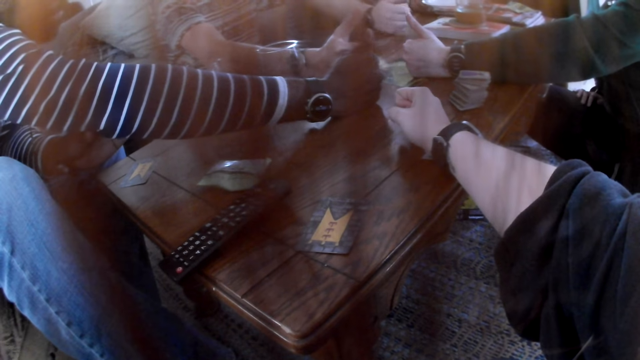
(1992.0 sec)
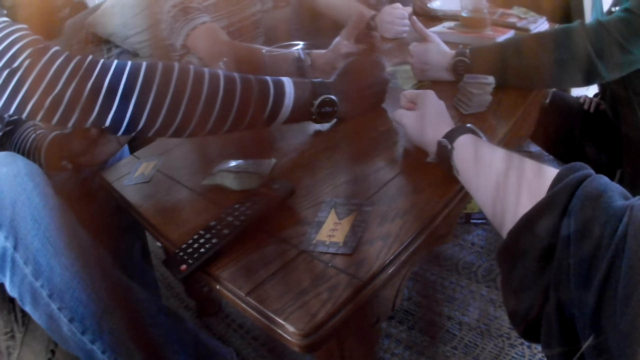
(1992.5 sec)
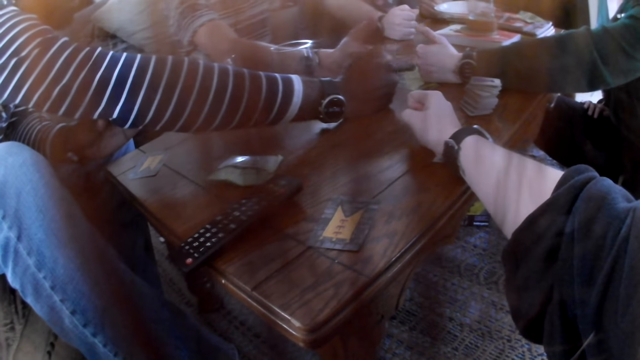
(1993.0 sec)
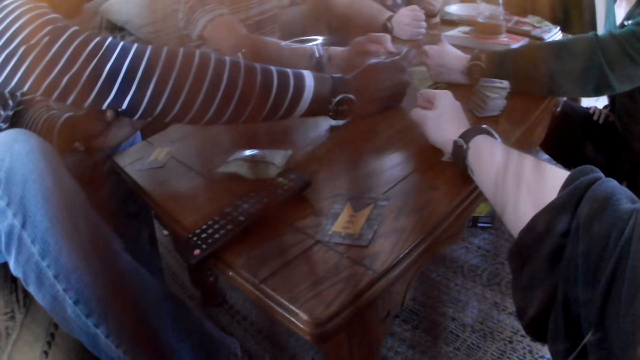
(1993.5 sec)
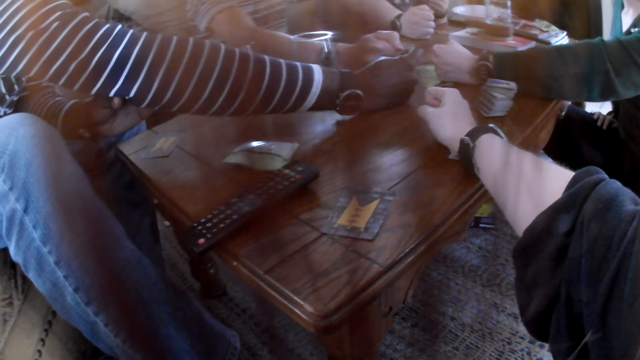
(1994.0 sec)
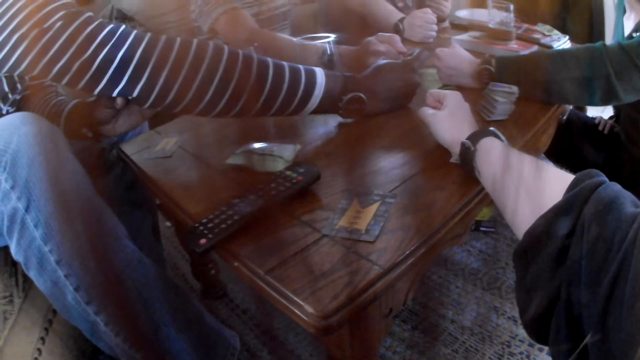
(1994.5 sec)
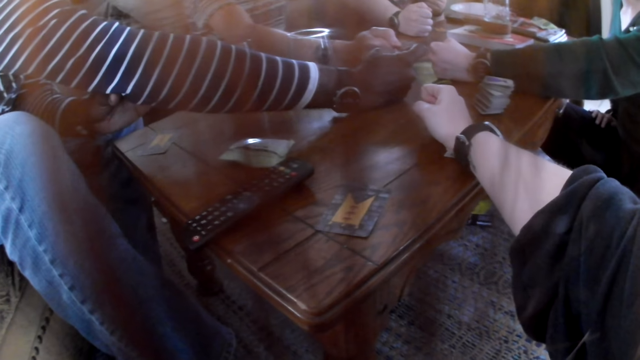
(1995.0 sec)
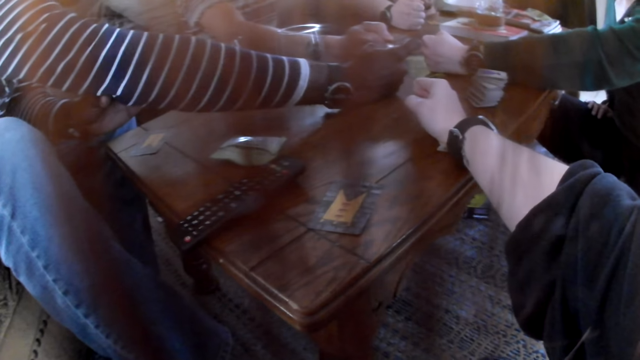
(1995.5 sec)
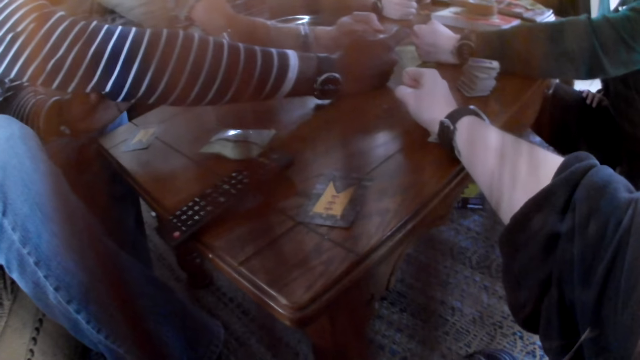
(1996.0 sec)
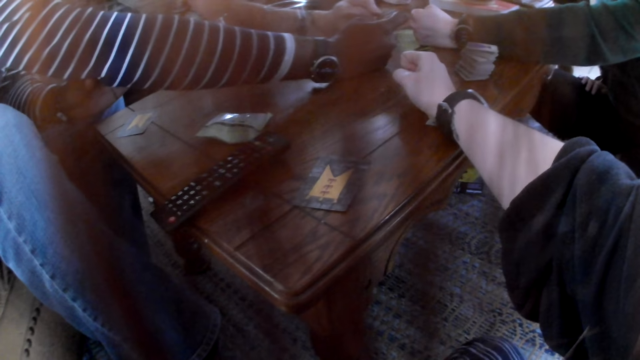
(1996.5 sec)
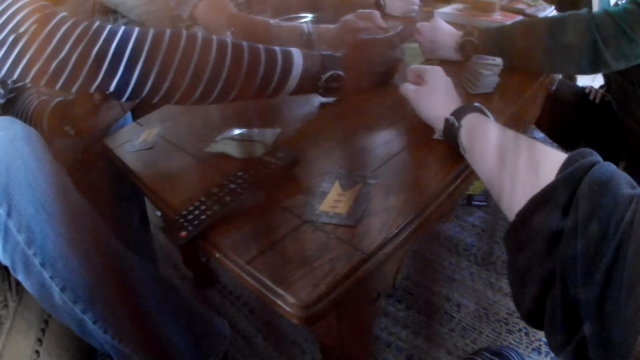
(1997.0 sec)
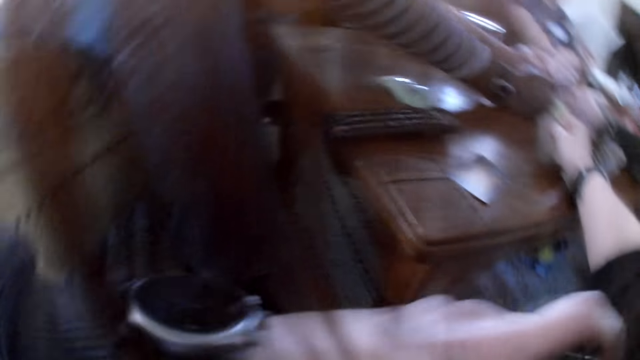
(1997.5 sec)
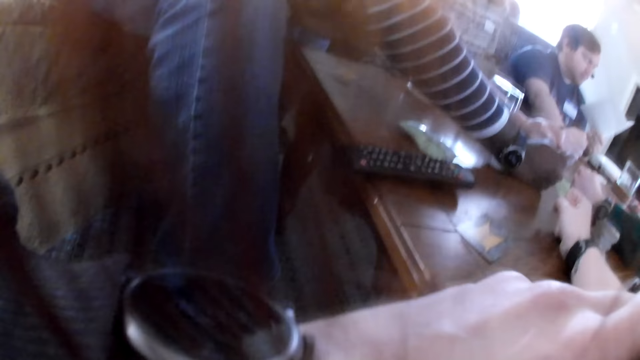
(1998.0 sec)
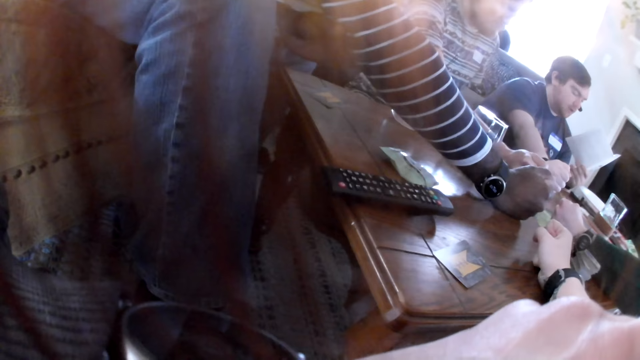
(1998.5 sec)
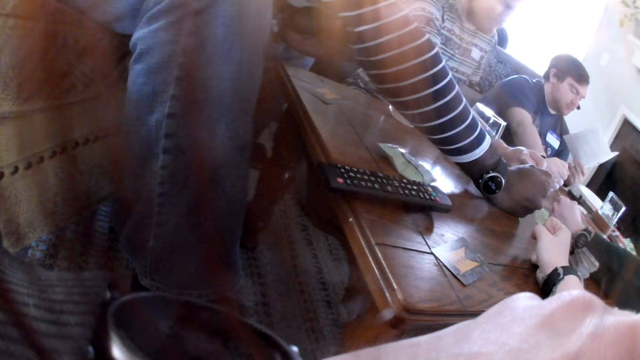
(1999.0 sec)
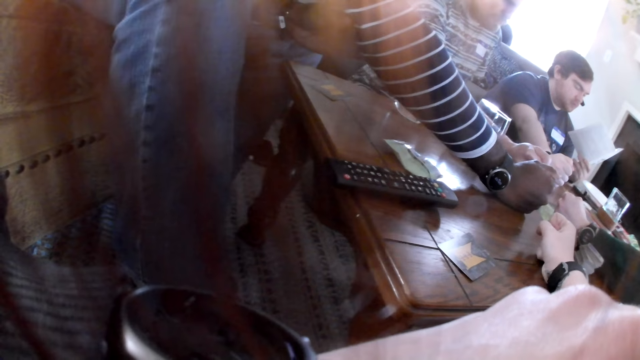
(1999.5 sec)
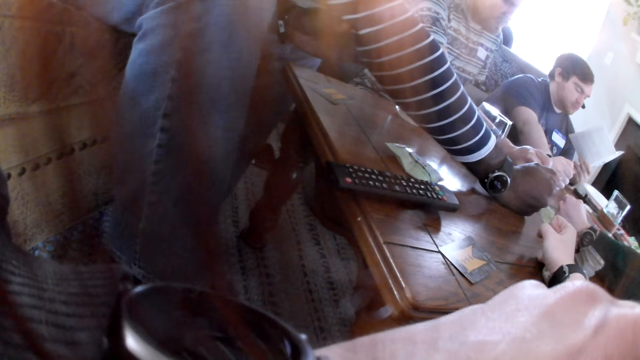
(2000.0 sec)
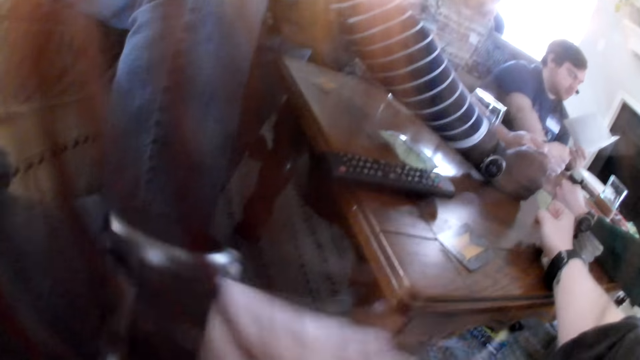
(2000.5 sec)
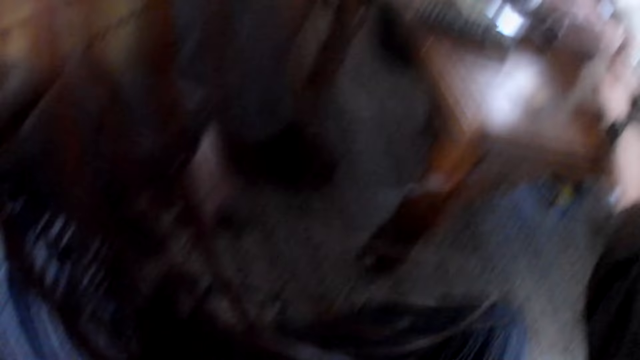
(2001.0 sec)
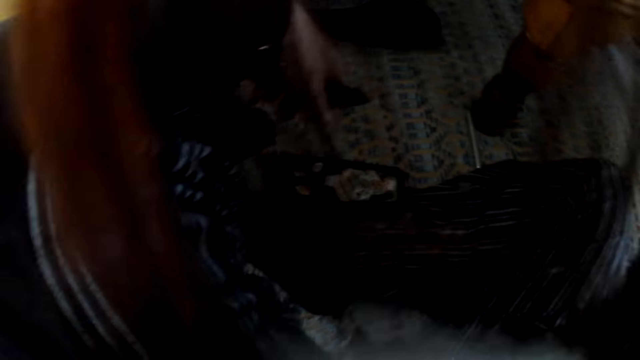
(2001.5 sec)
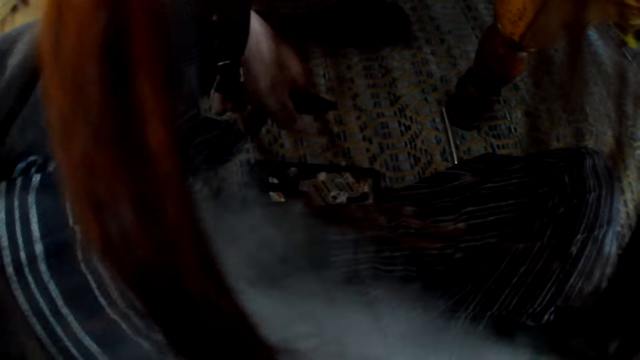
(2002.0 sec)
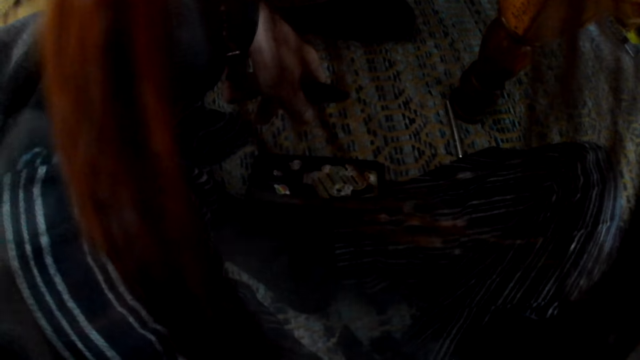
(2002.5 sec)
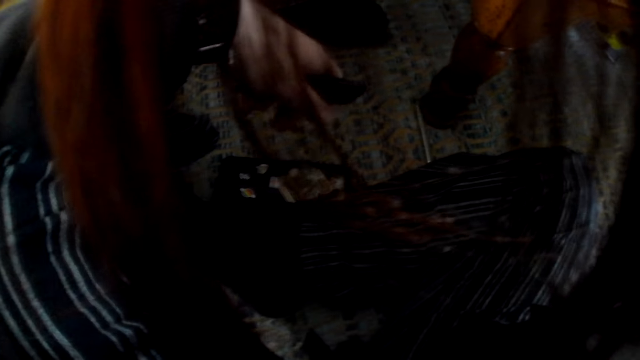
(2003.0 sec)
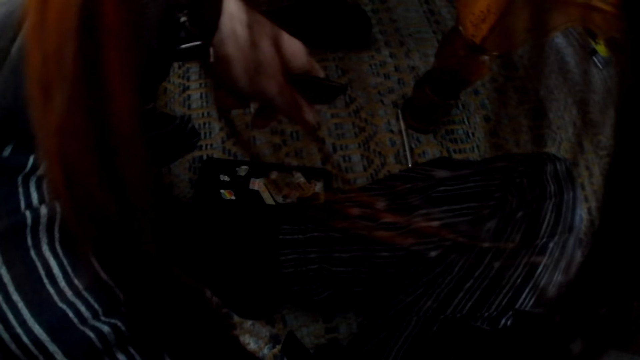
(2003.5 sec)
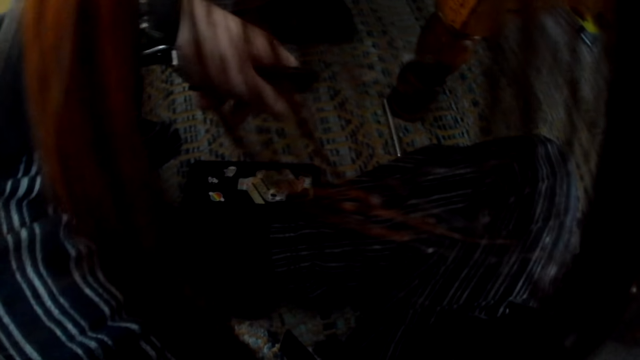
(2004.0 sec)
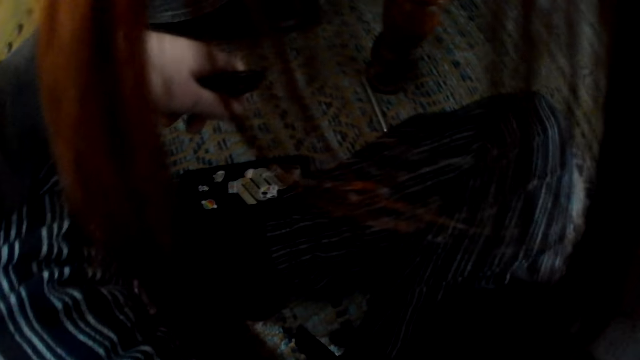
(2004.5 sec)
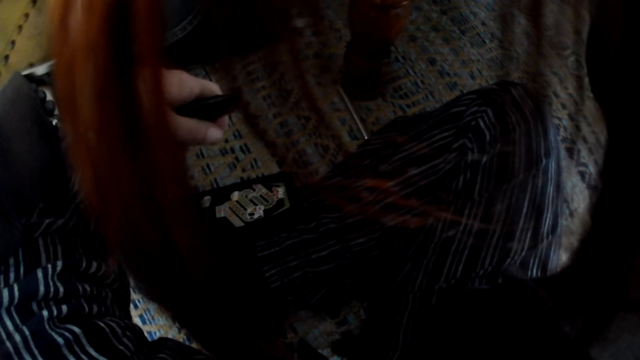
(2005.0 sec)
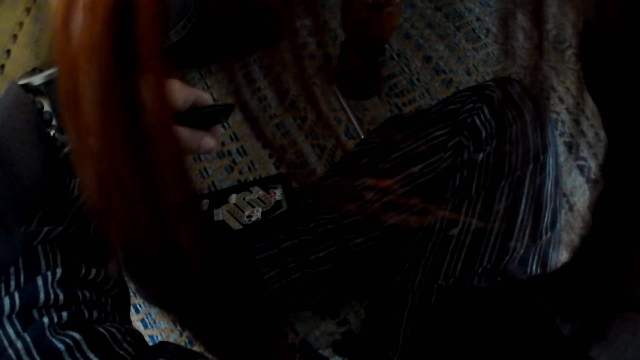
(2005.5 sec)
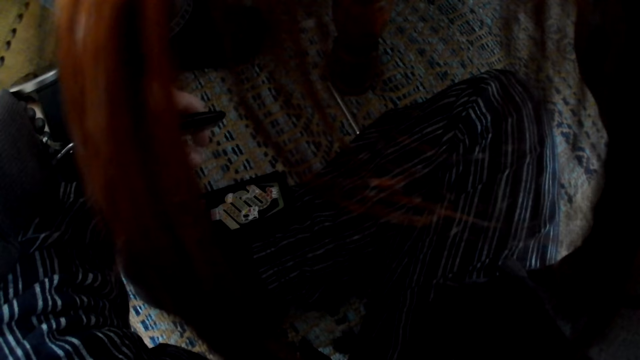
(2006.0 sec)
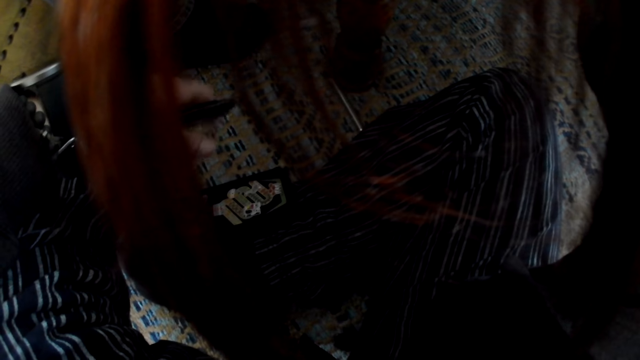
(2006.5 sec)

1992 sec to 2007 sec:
The camera wearer smokes a hookah with her left hand. She touches her nose. She looks around.

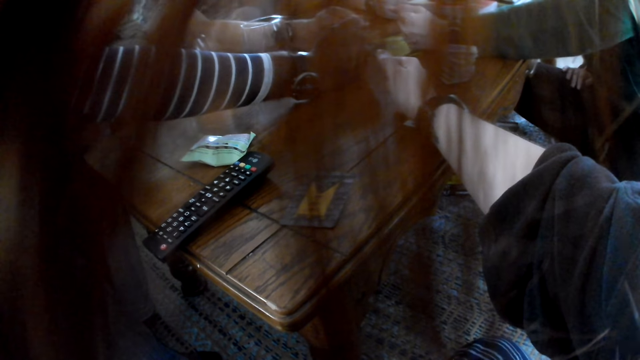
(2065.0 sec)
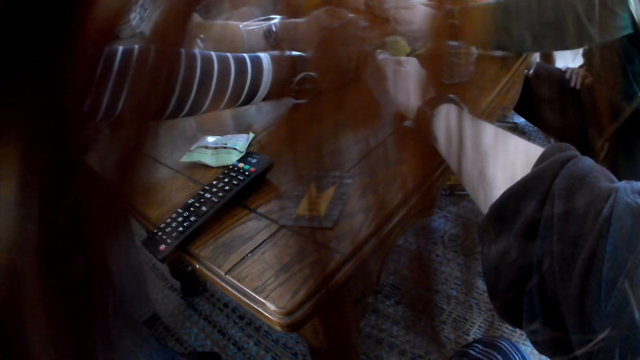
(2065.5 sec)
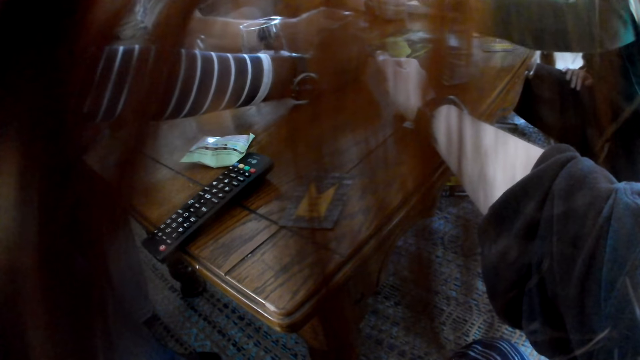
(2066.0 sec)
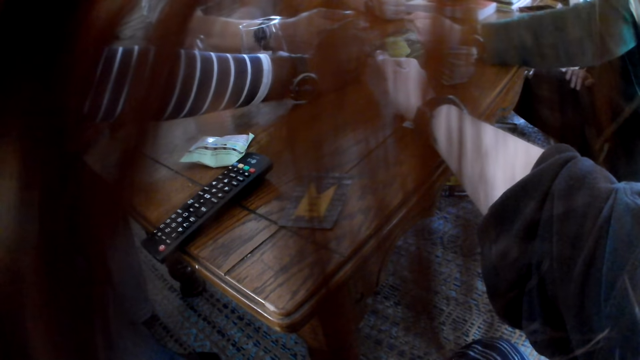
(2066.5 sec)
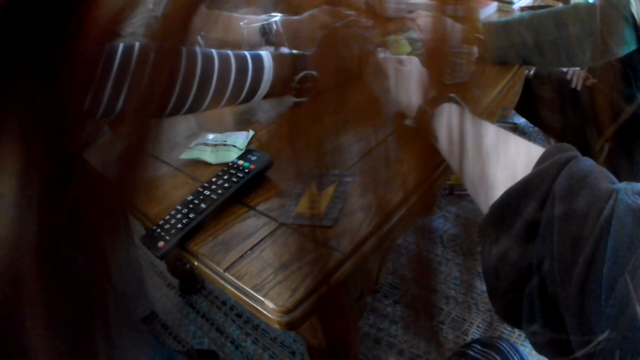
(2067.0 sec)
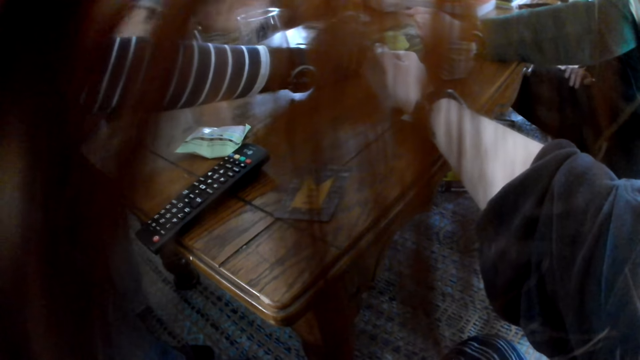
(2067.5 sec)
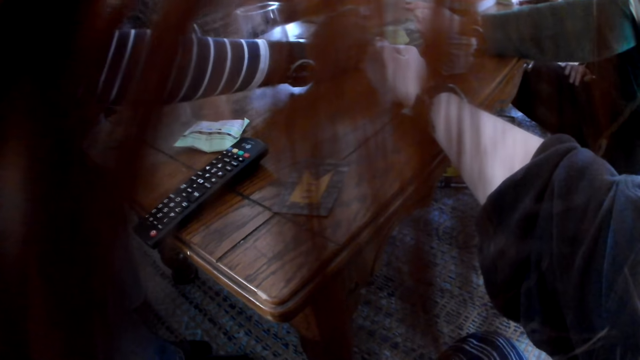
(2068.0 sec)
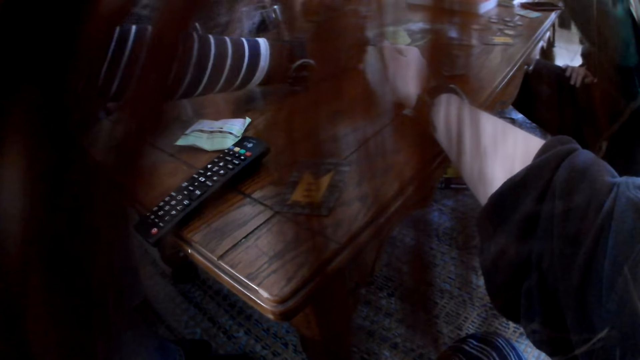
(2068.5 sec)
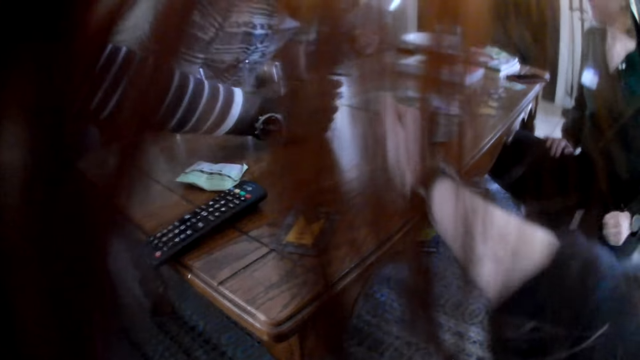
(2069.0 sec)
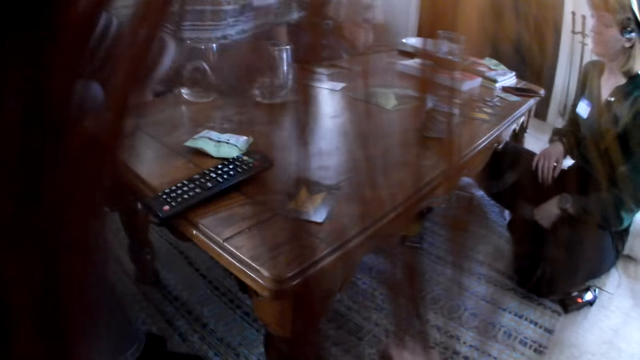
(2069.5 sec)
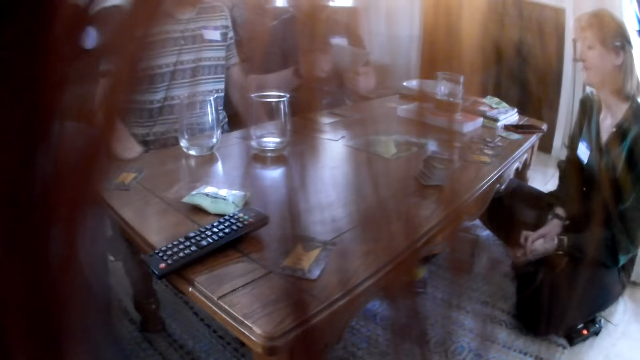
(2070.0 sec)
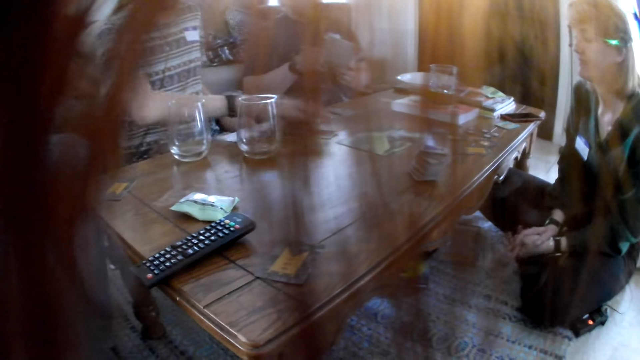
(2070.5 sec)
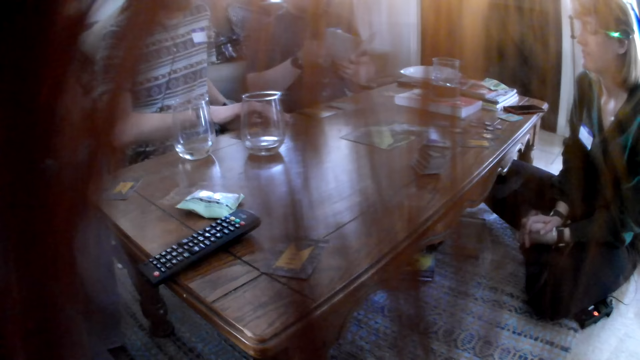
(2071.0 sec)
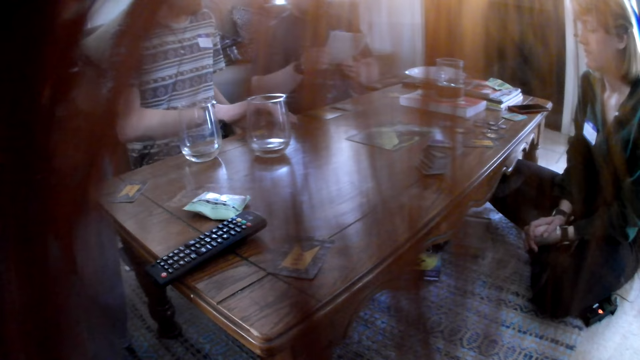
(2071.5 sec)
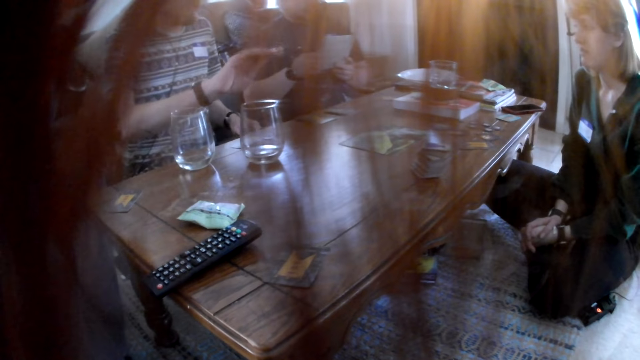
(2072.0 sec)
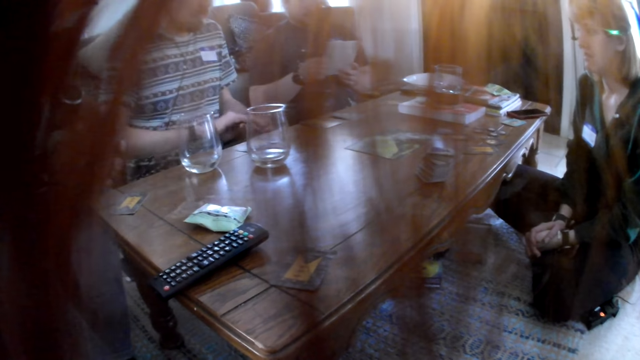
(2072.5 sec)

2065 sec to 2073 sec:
A man removes his right hand from the table. A woman removes her left hand from the table. Another man removes his right hand from the table. The camera wearer removes her right hand from the table. She looks around. The first man picks a card from the table with his right hand. He interacts with the group of people.
